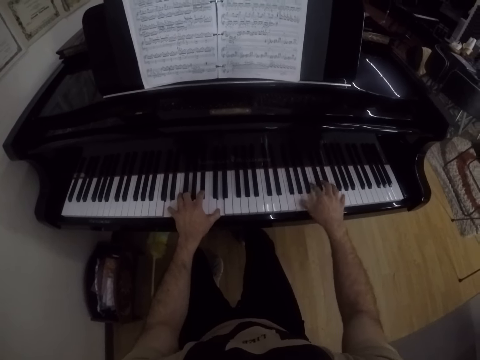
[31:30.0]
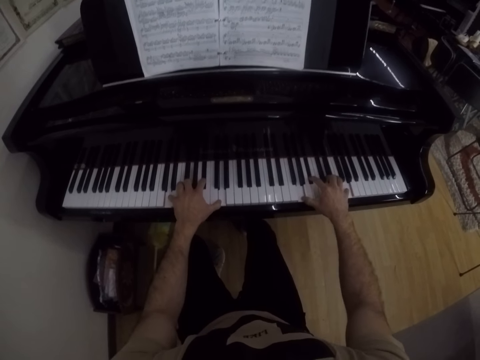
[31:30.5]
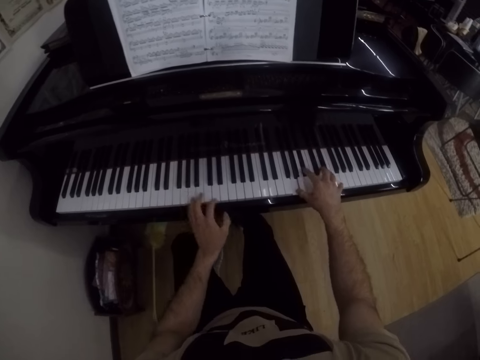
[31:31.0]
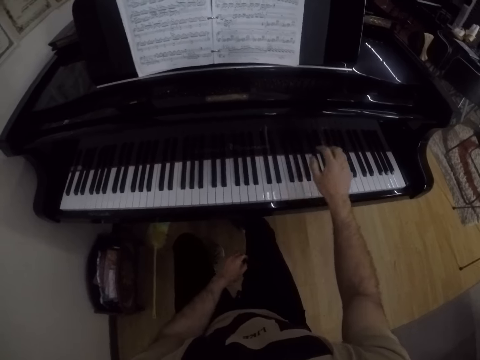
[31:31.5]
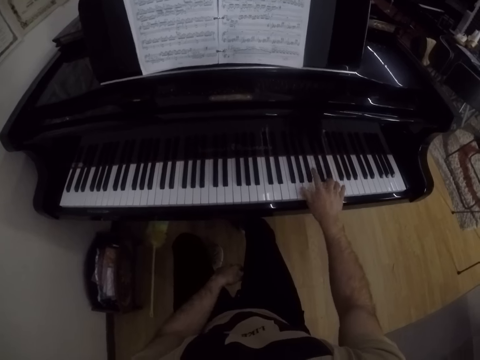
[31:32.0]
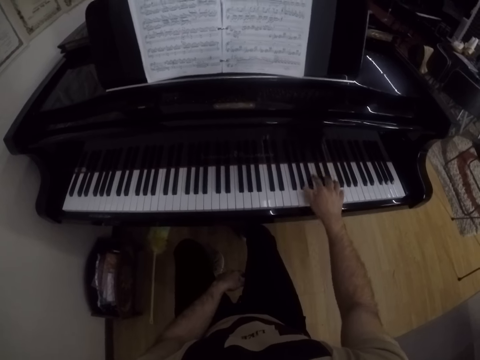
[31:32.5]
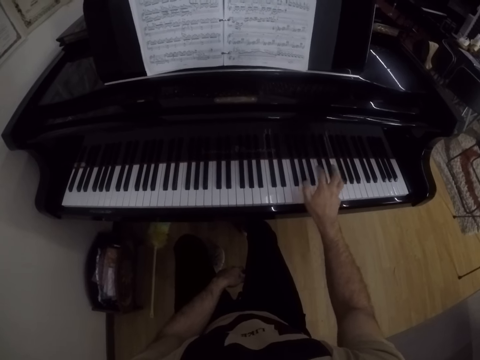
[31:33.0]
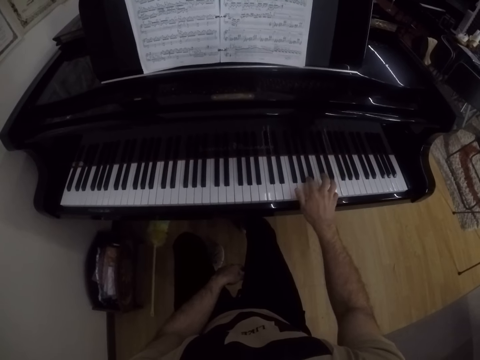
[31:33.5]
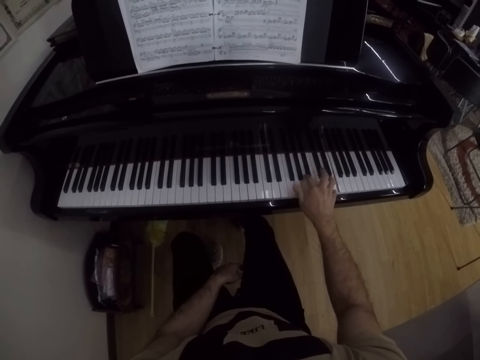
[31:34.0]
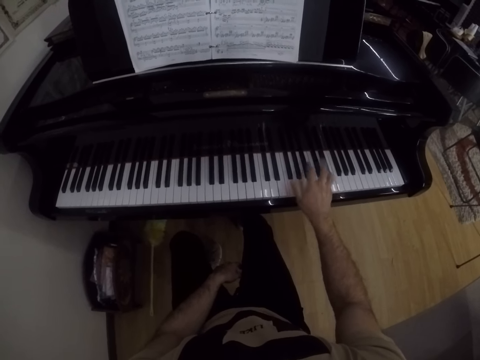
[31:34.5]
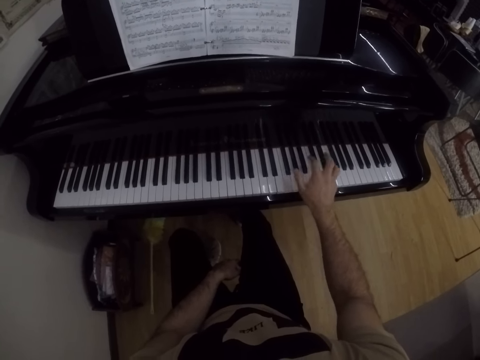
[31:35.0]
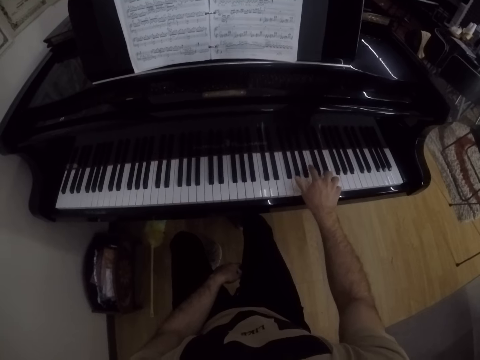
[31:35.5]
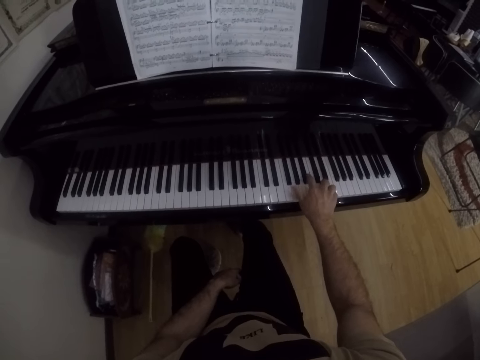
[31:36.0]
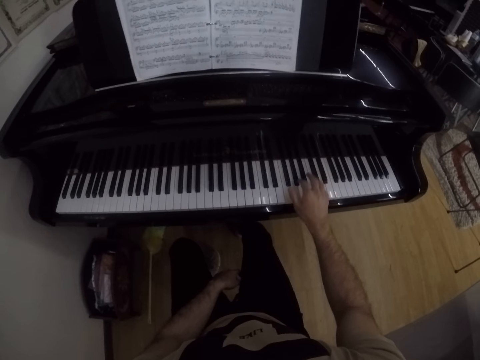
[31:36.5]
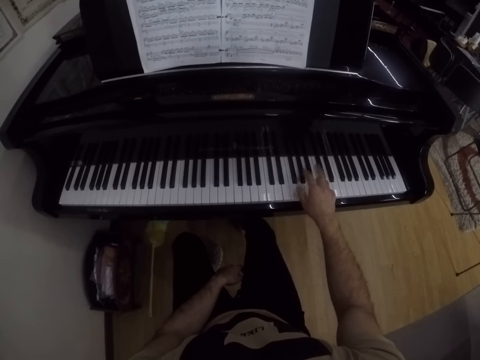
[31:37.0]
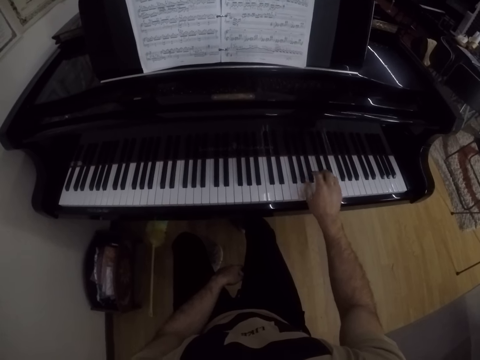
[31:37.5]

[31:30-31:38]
The camera wearer lowers a hand. He plays the piano with his right hand. He places a hand on his leg.

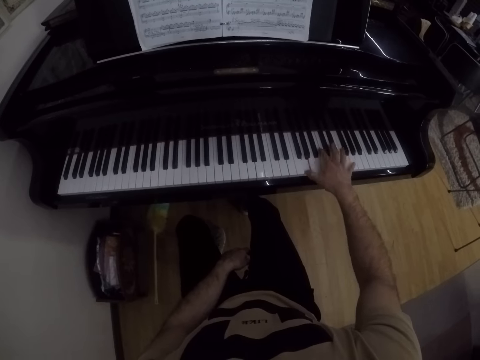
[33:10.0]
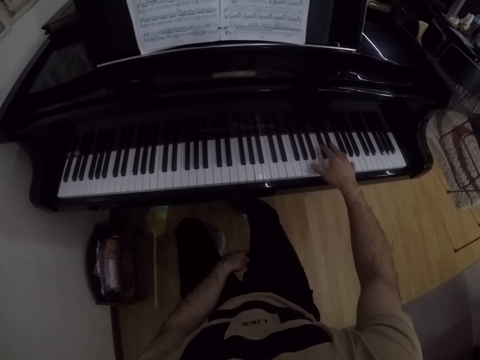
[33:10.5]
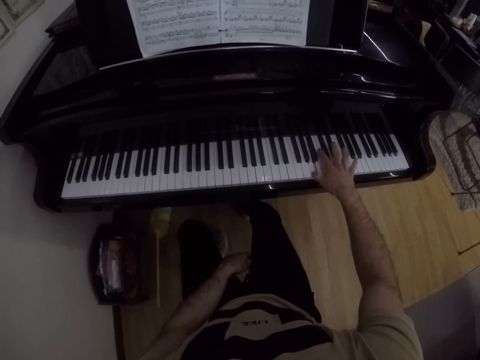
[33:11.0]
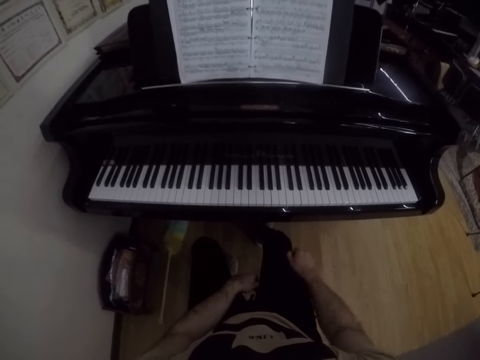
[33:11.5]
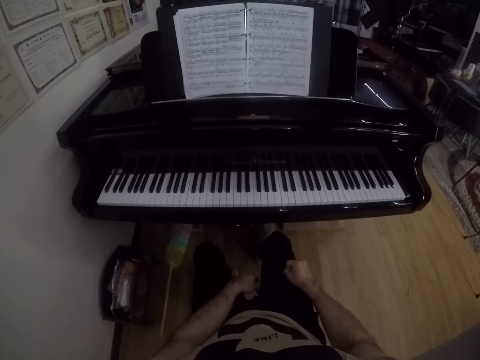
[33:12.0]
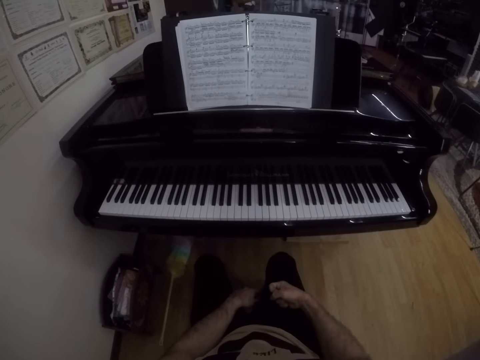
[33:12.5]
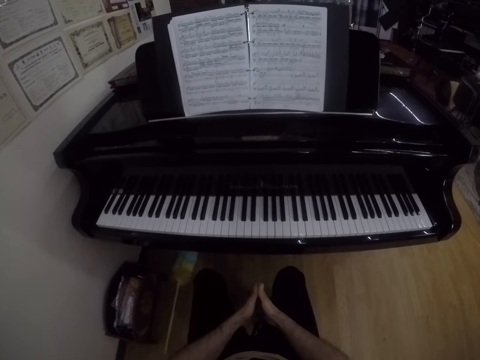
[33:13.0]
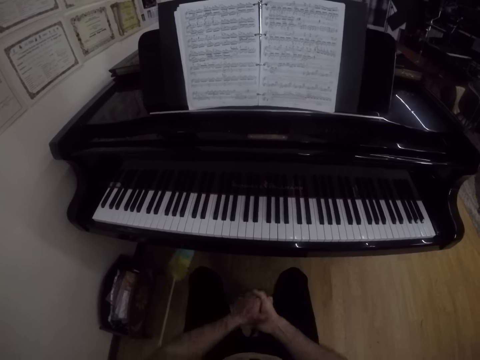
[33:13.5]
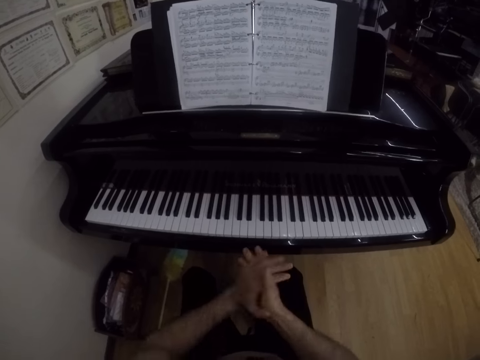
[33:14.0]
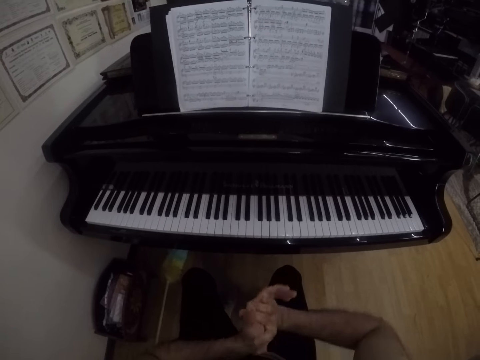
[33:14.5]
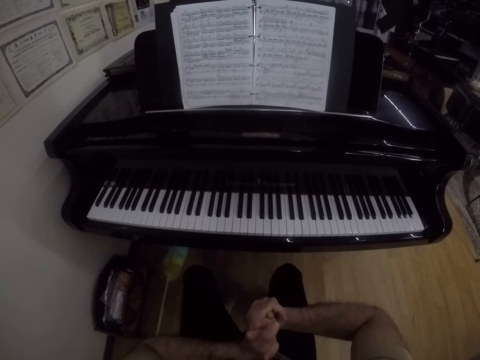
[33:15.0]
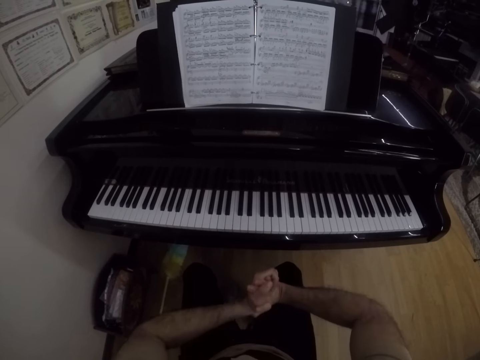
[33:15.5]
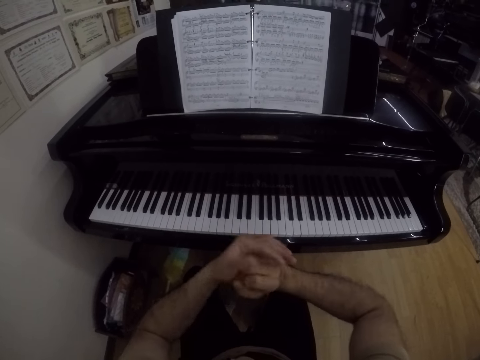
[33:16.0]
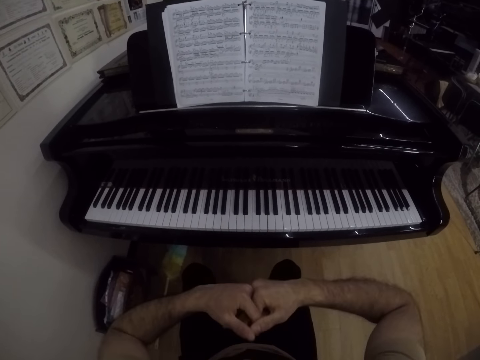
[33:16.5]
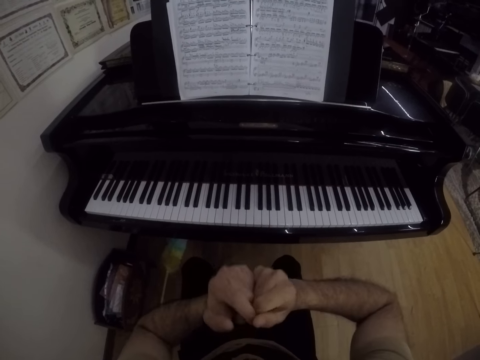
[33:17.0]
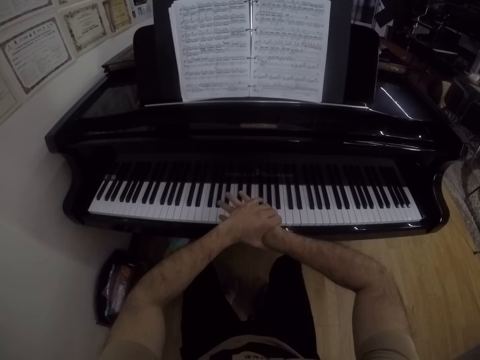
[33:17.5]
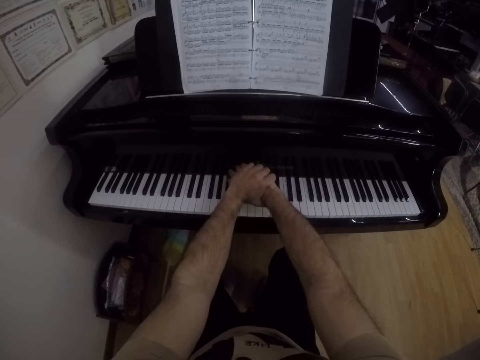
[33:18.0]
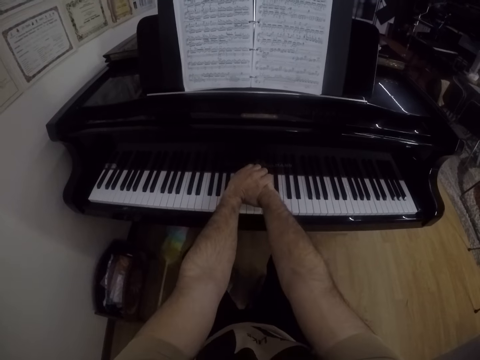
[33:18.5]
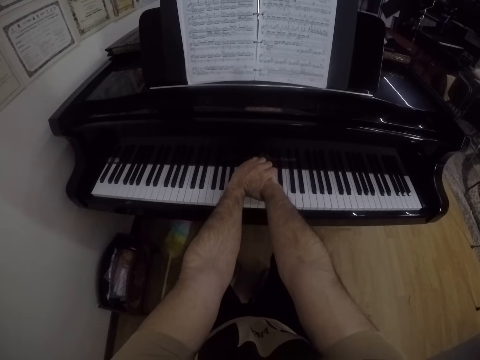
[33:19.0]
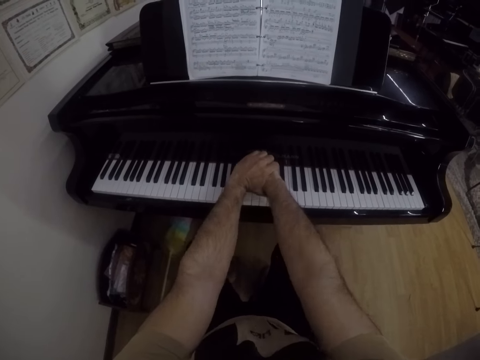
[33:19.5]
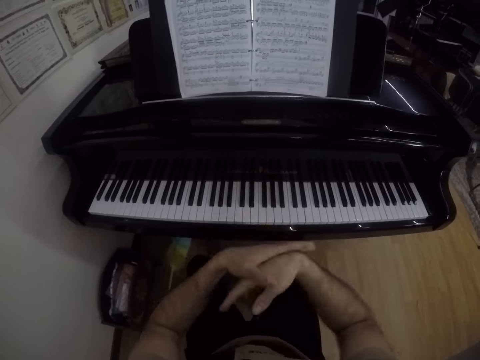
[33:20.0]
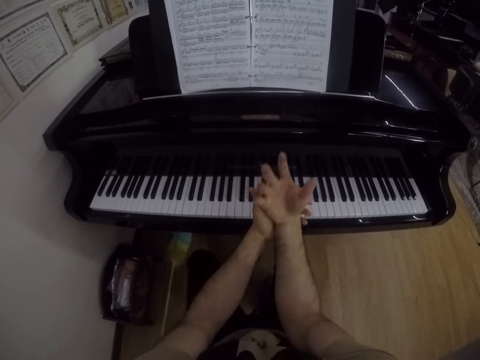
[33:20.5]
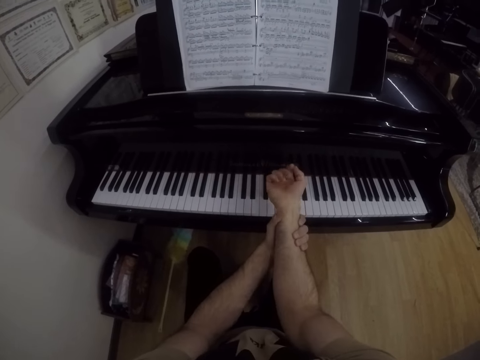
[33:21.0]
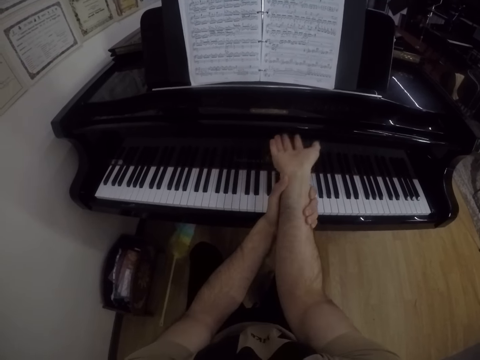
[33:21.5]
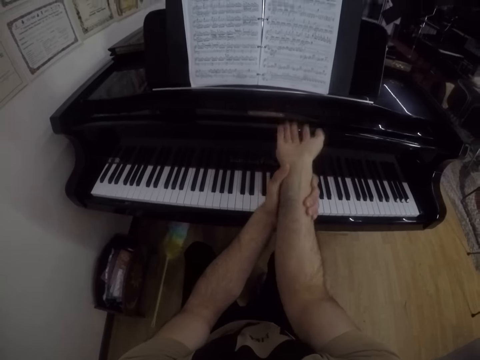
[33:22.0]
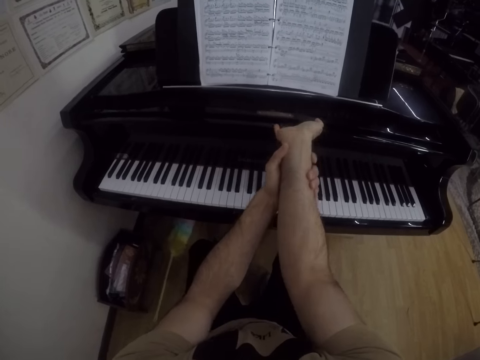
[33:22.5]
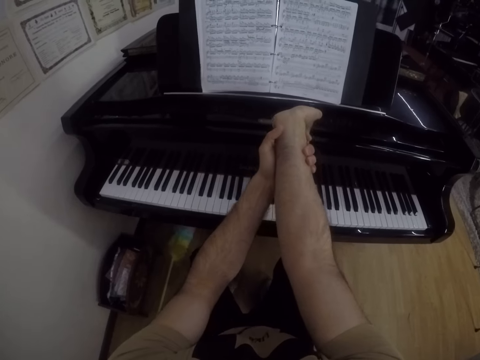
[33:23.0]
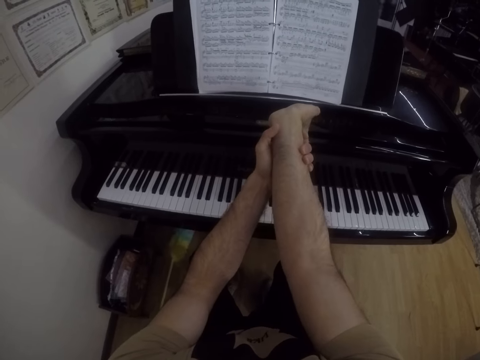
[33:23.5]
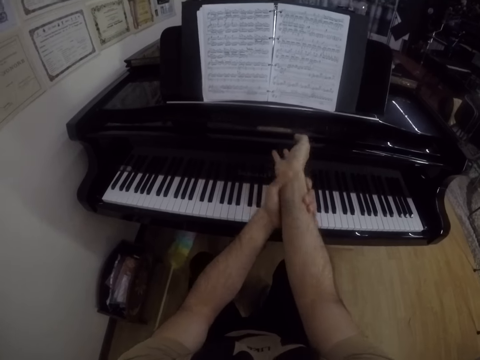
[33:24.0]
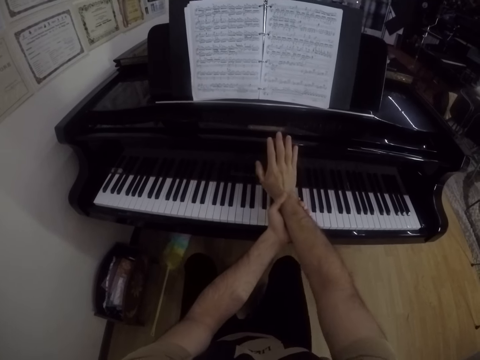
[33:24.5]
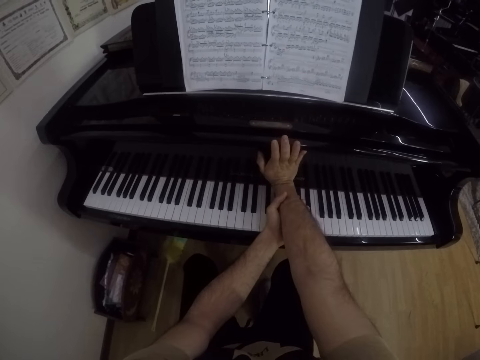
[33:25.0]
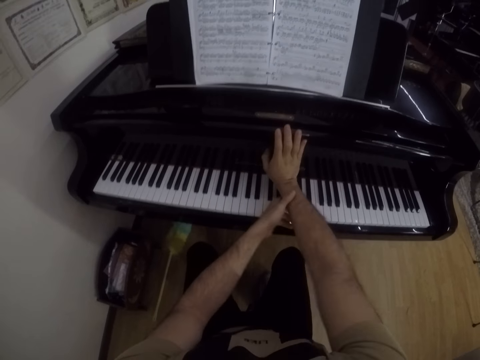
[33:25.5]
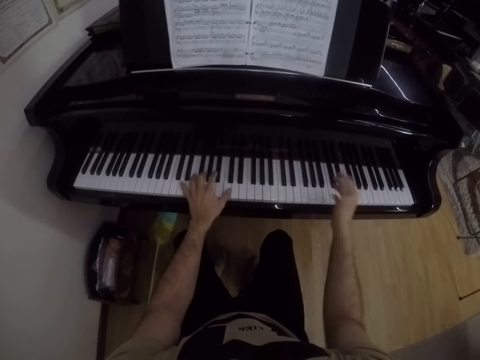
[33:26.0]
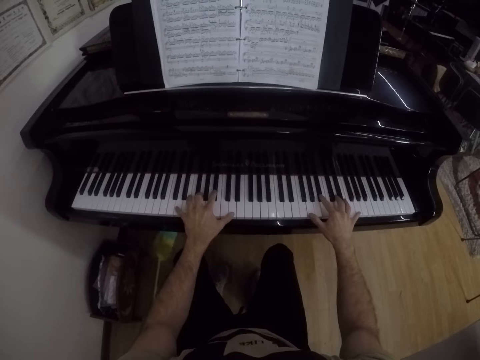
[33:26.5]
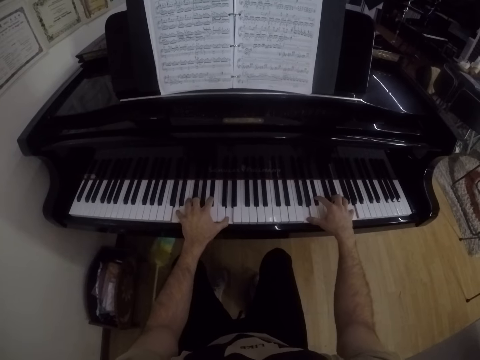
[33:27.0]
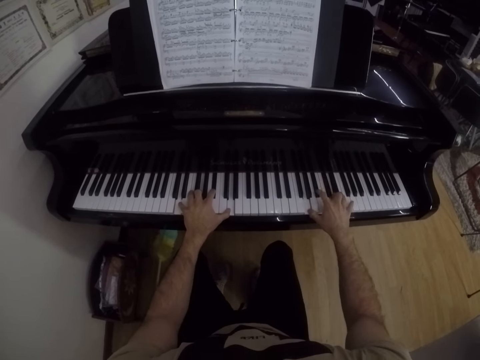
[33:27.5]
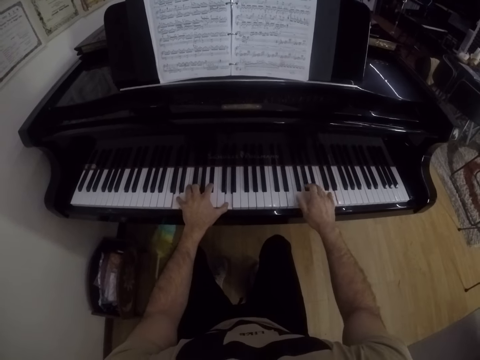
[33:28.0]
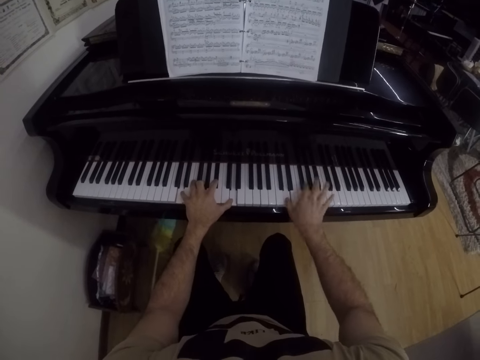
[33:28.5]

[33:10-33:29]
The camera wearer stops playing the piano. He rubs his hands together. He stares at the book. He stretches his hands. He moves the hands. He places his right hand on the piano. He plays the piano with both hands.
